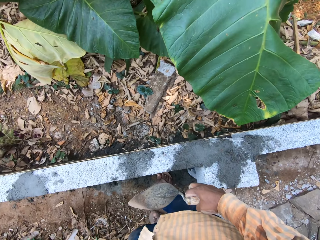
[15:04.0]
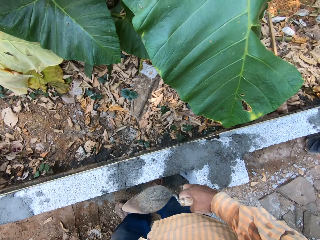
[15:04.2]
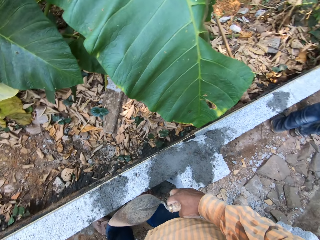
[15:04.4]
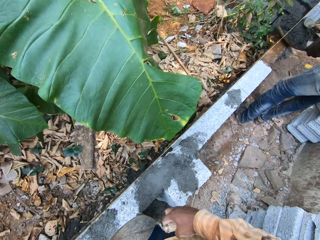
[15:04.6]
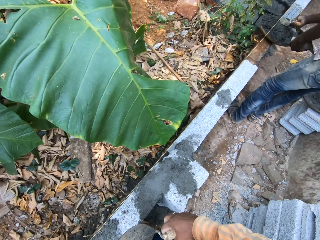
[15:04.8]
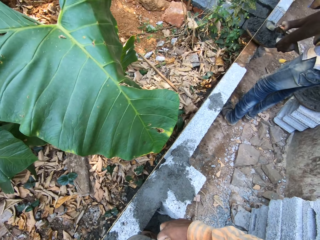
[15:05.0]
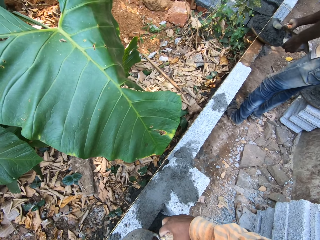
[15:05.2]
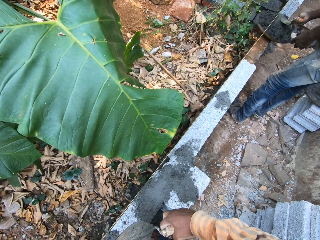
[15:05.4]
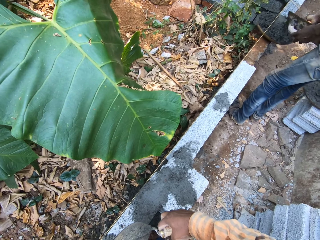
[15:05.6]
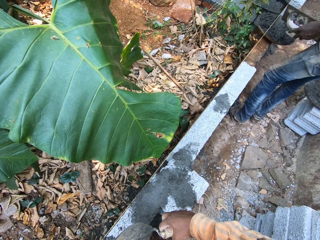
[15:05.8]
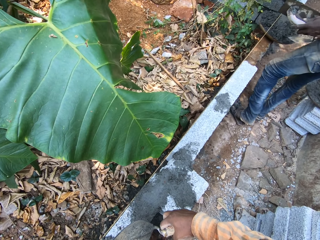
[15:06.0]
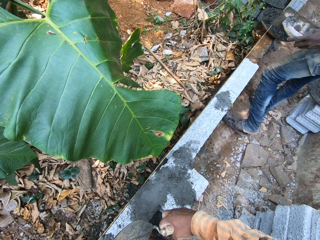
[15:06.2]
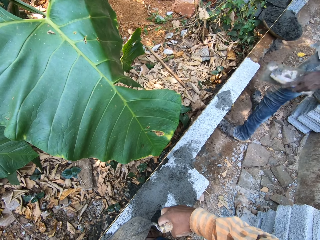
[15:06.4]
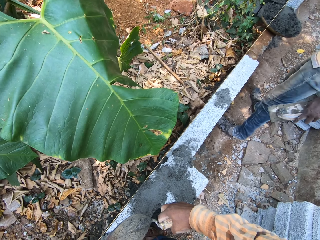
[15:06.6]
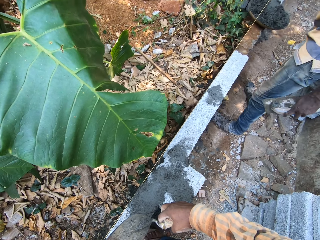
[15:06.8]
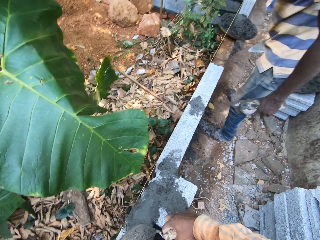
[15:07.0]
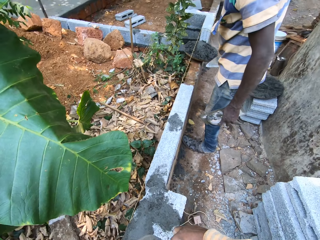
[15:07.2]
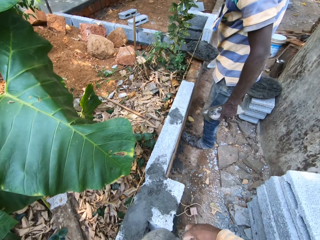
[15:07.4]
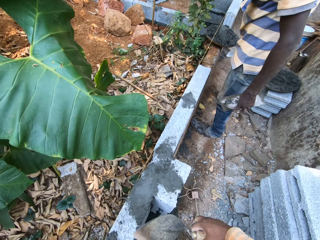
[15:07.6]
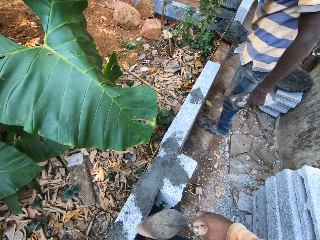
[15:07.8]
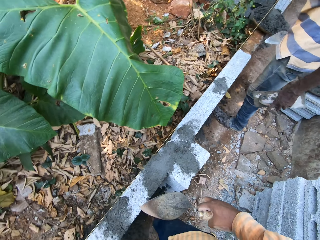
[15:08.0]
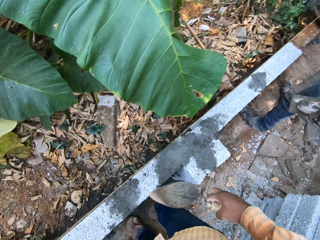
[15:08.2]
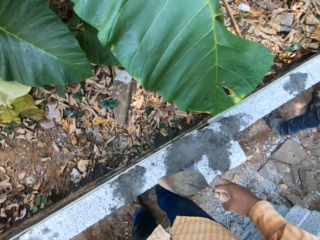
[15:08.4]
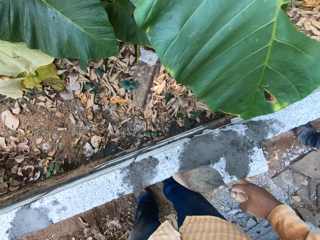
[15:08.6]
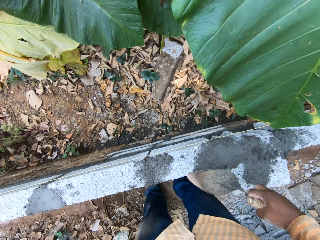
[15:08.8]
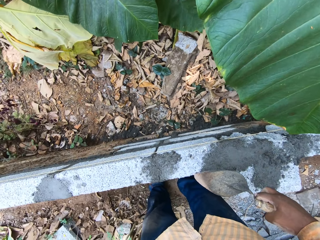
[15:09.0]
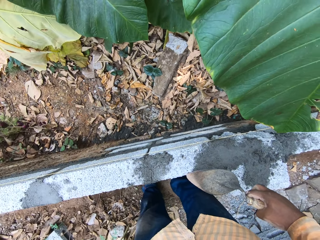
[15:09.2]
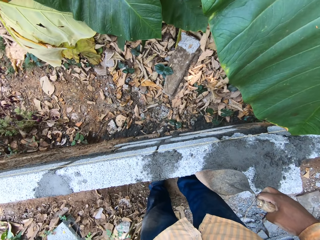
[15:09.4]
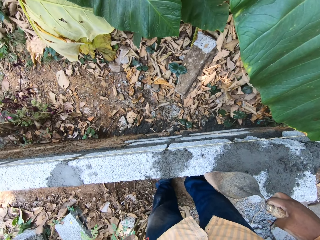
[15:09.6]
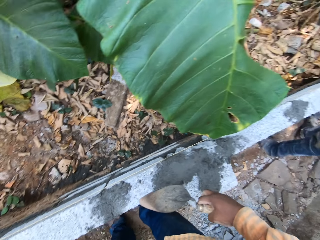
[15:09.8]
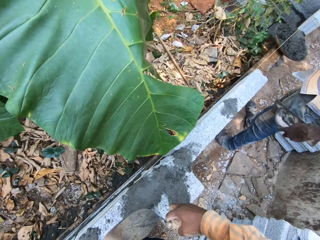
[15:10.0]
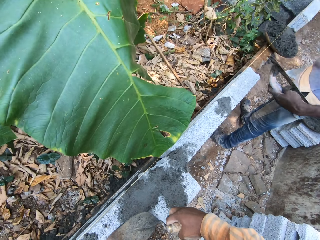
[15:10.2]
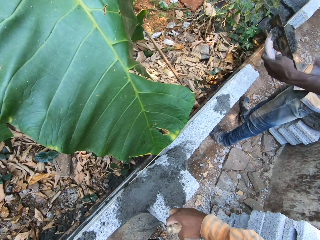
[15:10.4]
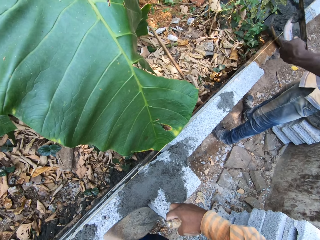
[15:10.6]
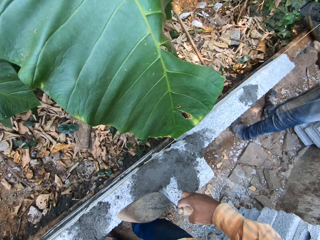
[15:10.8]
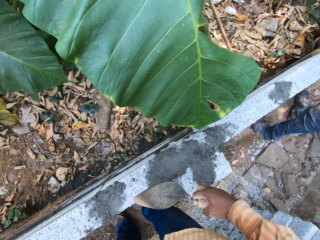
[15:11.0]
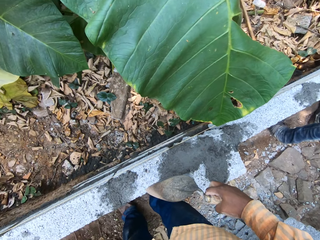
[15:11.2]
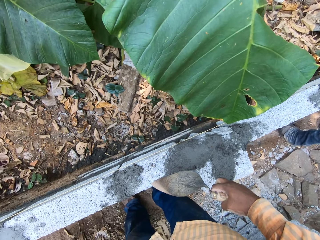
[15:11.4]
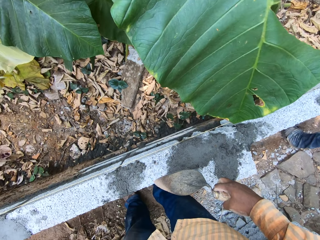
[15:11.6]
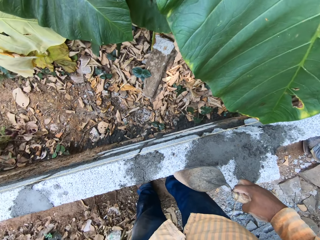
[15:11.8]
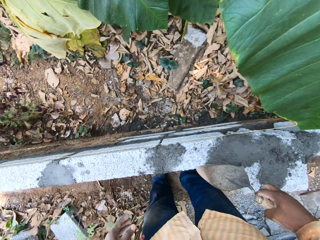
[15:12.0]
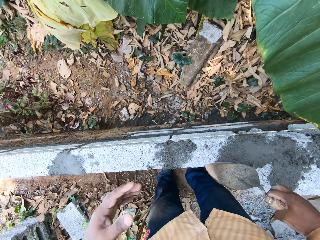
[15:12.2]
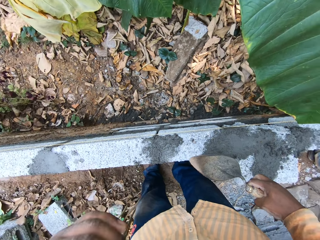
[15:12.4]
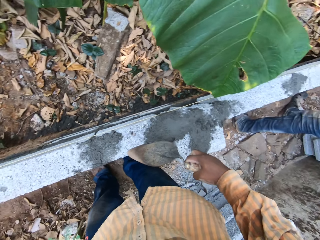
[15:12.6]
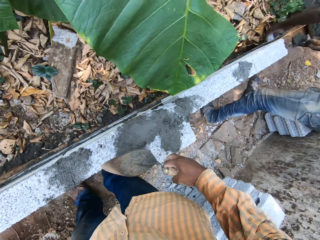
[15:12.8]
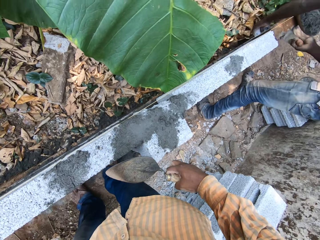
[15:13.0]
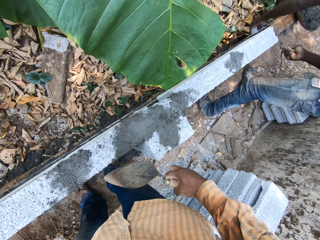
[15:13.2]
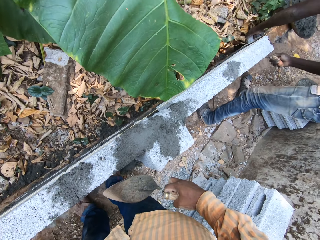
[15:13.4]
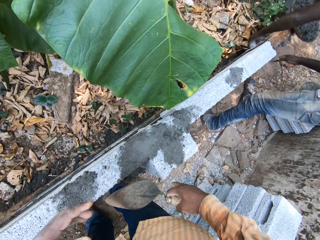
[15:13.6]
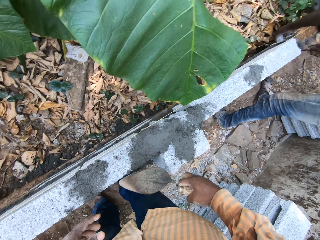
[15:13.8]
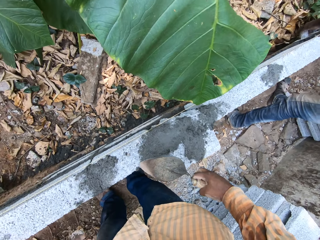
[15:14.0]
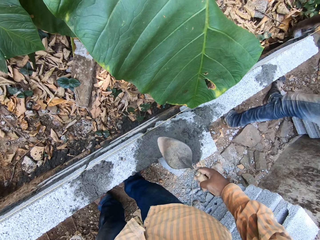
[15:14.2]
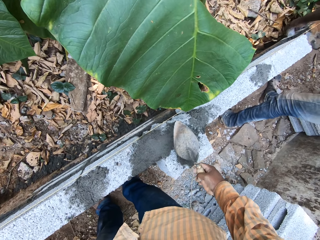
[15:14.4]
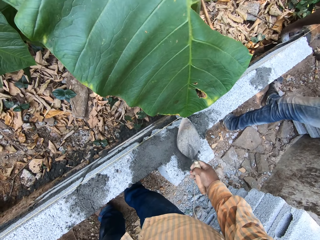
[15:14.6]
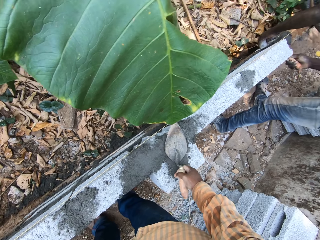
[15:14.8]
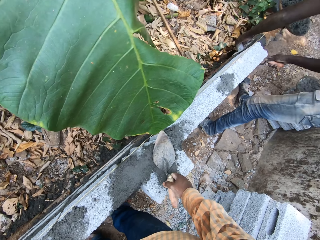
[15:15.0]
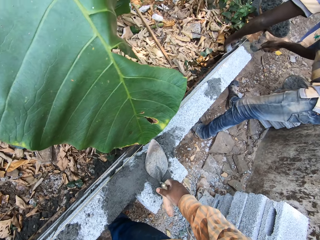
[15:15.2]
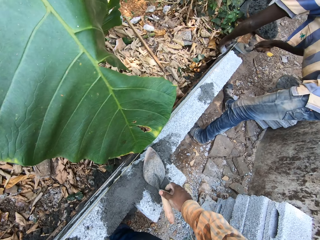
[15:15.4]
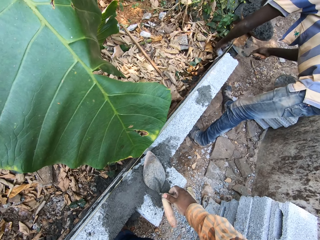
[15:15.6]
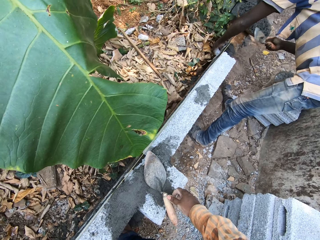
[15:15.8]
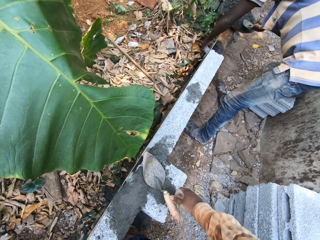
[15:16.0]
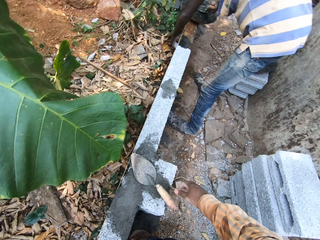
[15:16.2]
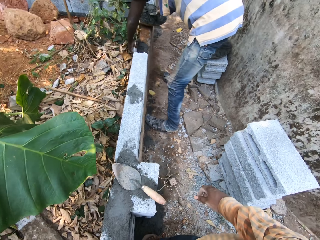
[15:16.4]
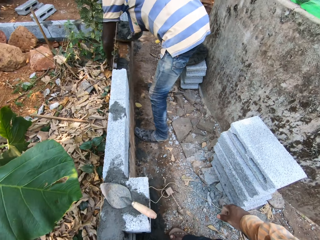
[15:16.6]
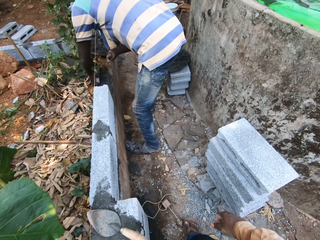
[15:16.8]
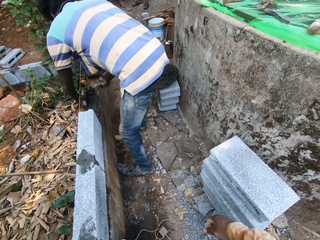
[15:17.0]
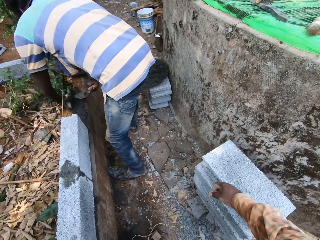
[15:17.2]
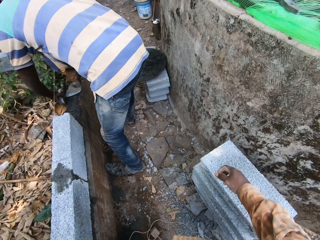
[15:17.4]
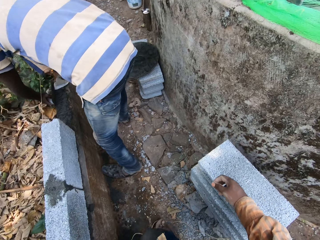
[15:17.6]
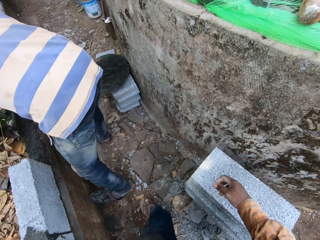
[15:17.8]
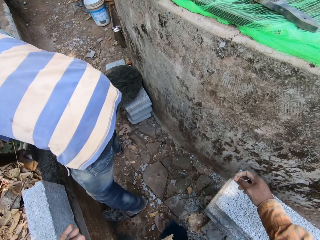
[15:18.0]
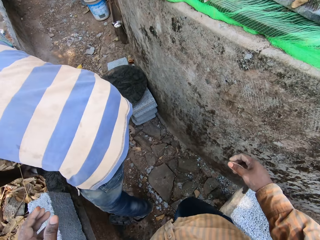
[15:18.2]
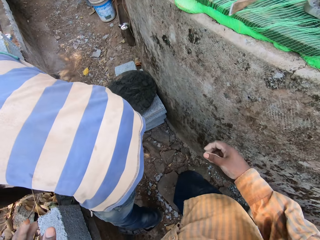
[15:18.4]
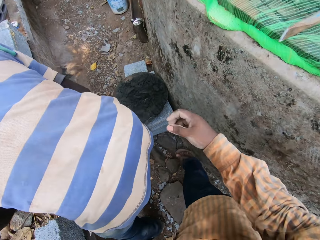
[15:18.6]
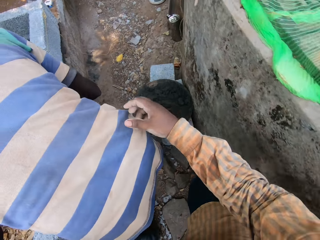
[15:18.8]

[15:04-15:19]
The camera wearer walks toward the wall. He interacts with a man. The man puts the trowel on the cement. The man walks away from the cement bowl. The camera wearer holds a trowel. The man moves his left hand. The camera wearer cements the slab with the trowel. He drops the trowel on a block with his right hand. The man spreads cement between some blocks with the plastering trowel in his left hand. The man spreads cement between the blocks with the trowel in his right hand. The camera wearer walks around the path. He walks towards a sack.

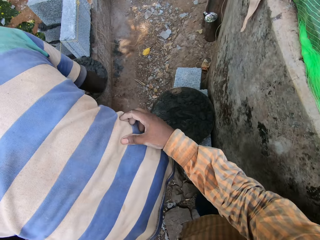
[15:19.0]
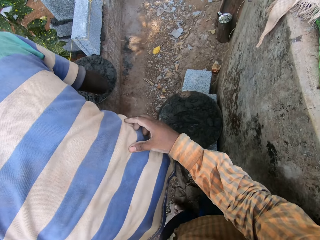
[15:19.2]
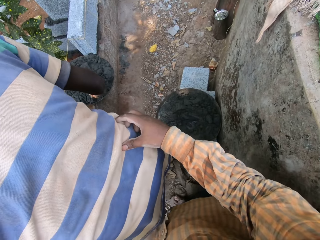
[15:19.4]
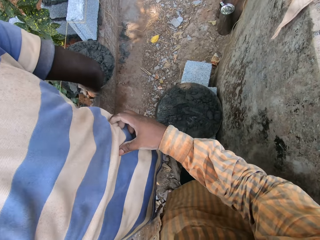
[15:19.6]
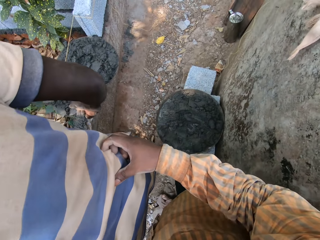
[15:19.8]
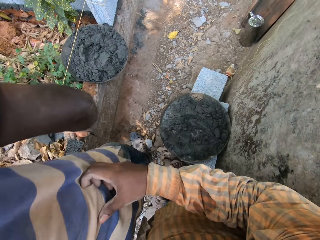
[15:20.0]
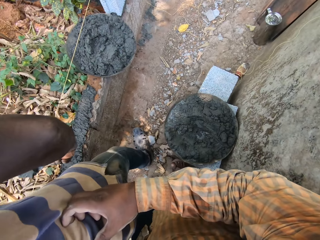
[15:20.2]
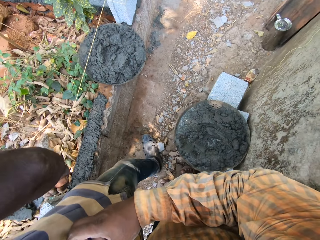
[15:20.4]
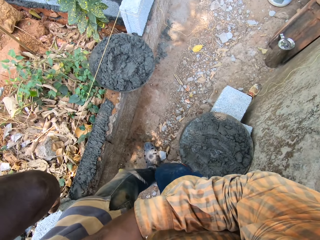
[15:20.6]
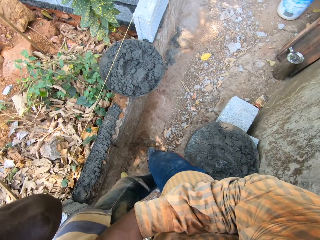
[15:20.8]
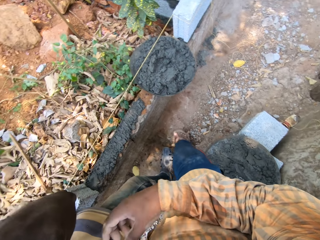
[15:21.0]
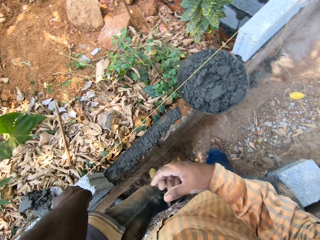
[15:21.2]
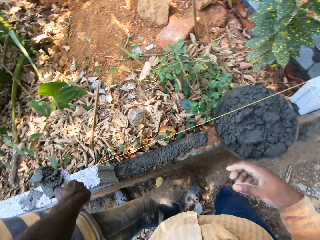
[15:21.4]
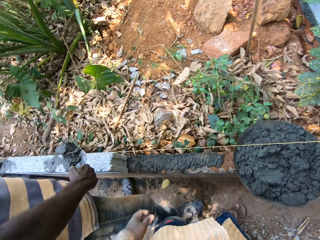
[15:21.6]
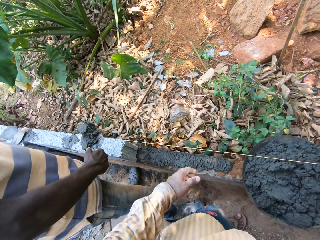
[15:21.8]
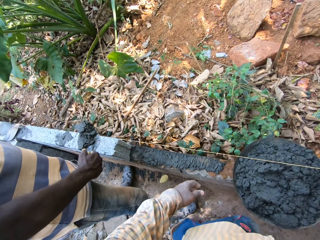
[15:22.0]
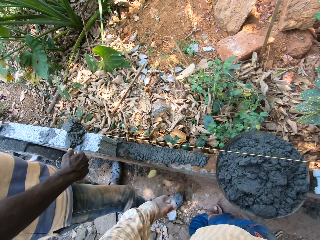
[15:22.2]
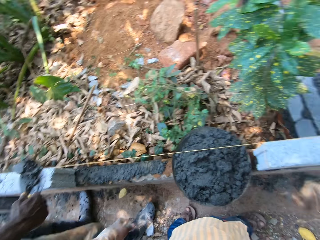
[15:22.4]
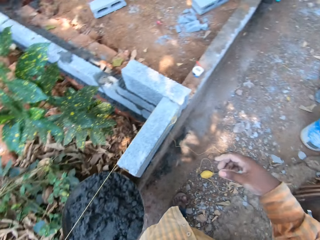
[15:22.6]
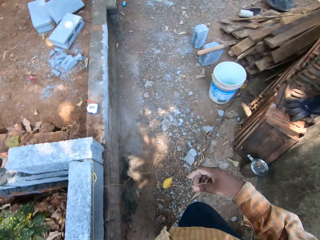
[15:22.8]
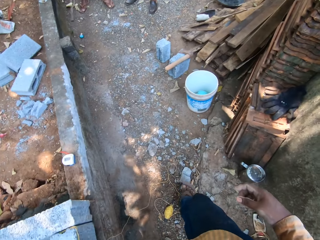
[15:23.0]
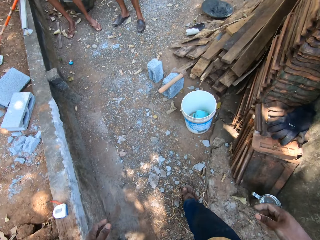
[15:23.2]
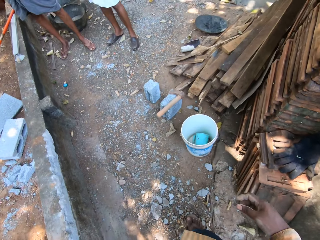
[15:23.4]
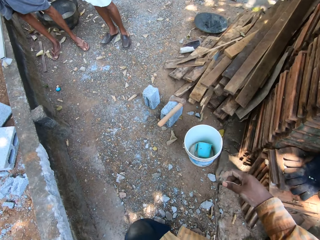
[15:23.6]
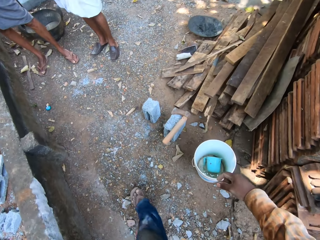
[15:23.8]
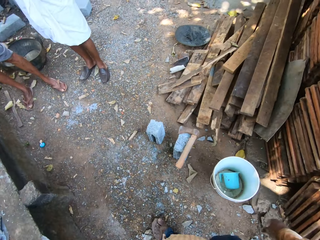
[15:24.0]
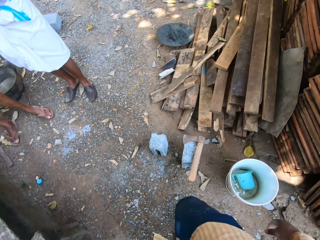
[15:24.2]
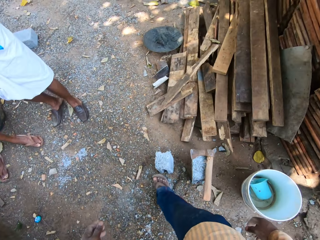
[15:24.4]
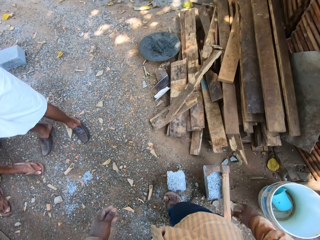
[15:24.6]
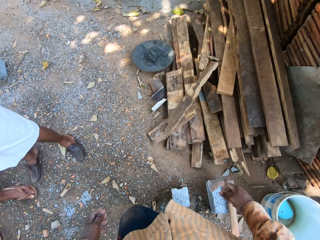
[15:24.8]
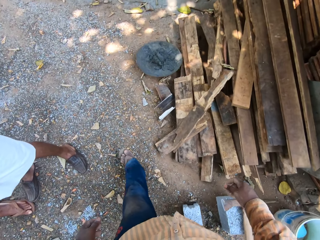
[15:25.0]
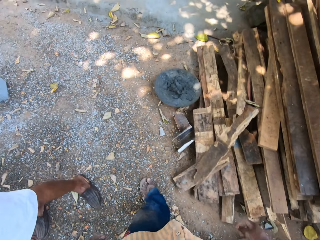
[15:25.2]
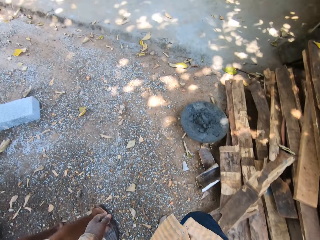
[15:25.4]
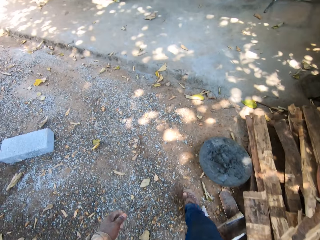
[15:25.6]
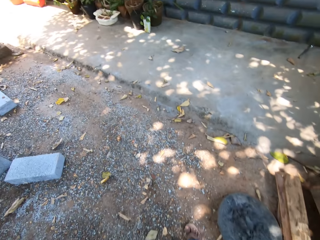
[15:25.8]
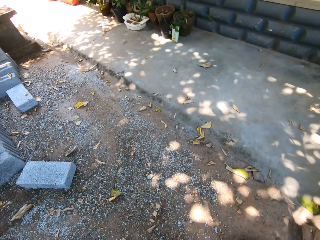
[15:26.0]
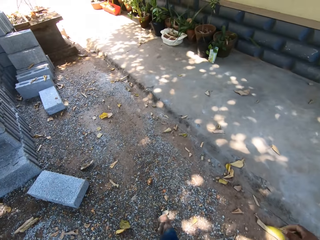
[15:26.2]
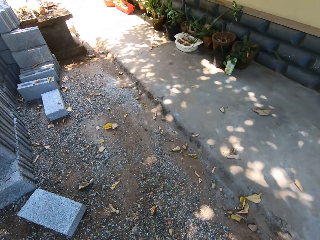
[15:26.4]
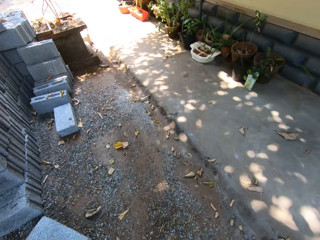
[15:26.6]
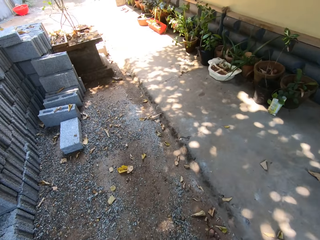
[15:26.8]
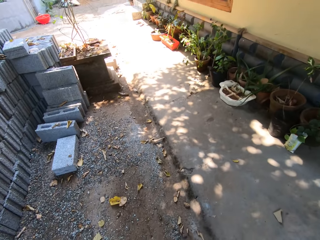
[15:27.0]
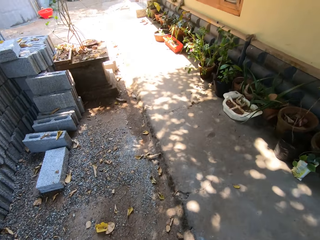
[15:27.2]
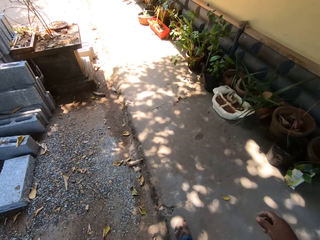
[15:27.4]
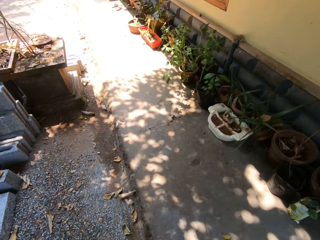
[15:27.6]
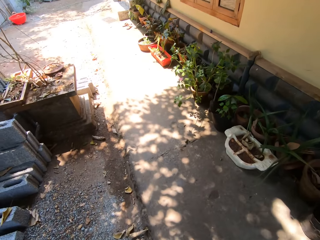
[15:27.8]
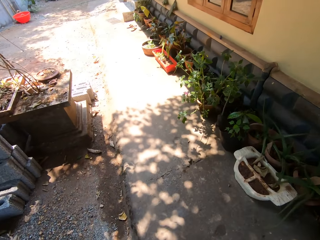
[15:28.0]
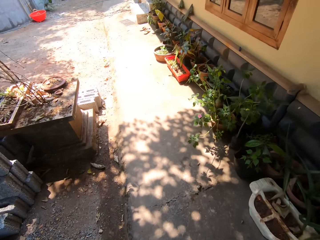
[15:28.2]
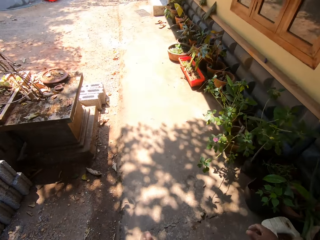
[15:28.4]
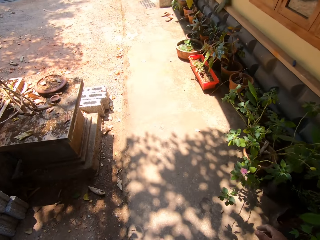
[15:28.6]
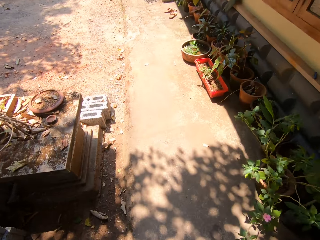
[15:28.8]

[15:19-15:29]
The camera wearer holds a man back with his right hand. He walks past the man. He pulls his hand off the man. The man holds cement with a trowel. The camera wearer walks around the path.
